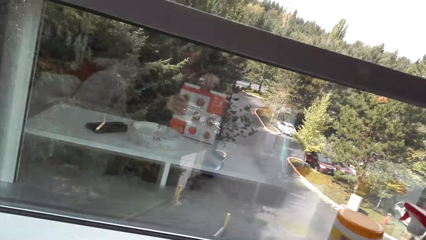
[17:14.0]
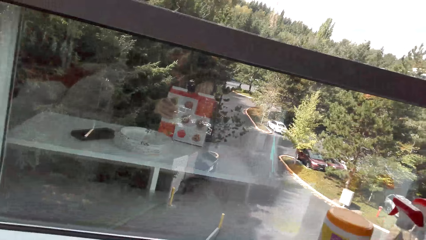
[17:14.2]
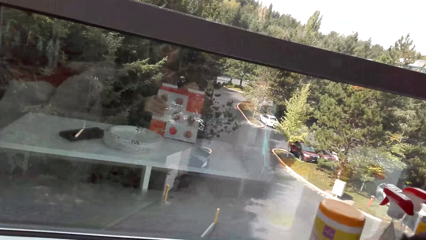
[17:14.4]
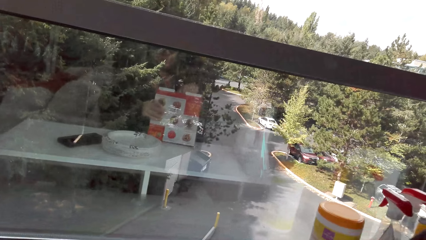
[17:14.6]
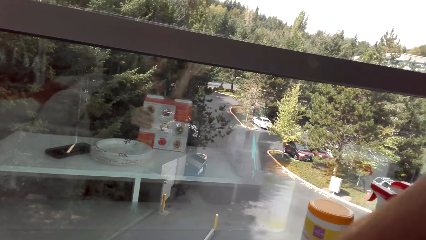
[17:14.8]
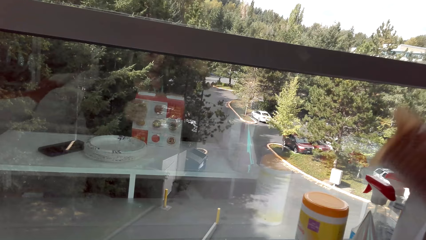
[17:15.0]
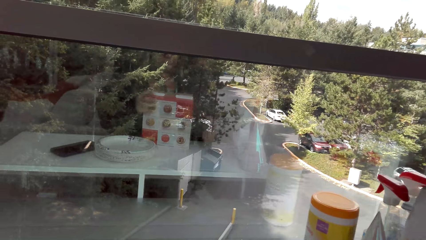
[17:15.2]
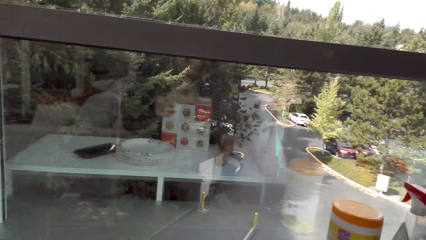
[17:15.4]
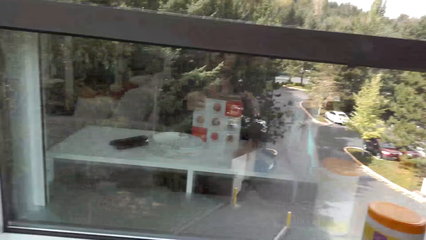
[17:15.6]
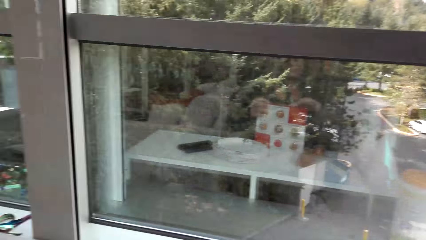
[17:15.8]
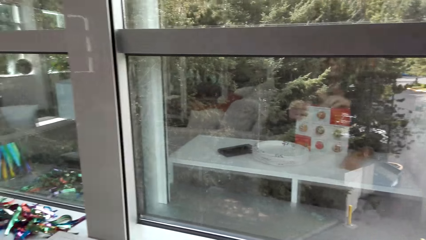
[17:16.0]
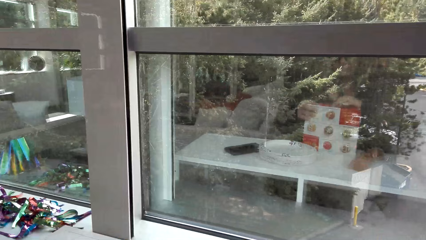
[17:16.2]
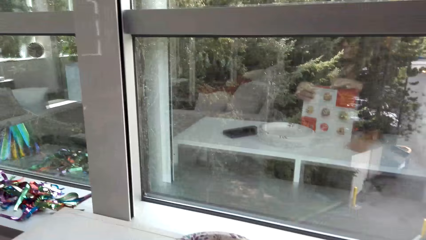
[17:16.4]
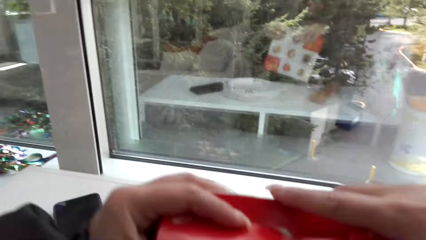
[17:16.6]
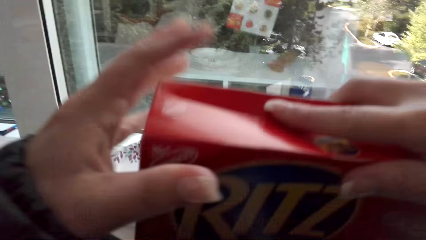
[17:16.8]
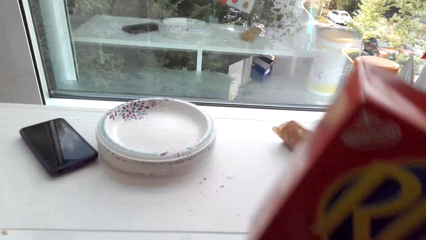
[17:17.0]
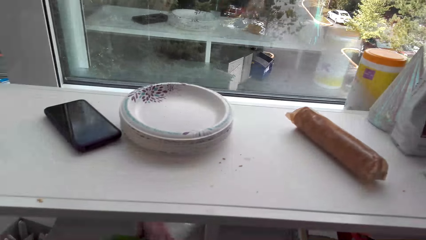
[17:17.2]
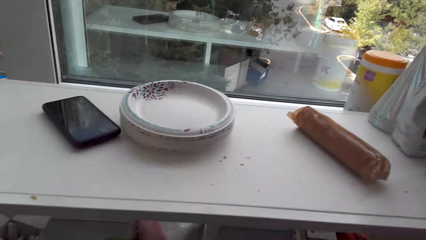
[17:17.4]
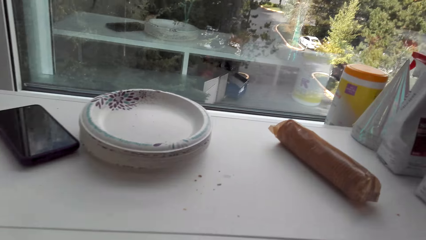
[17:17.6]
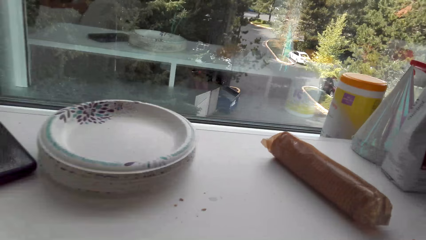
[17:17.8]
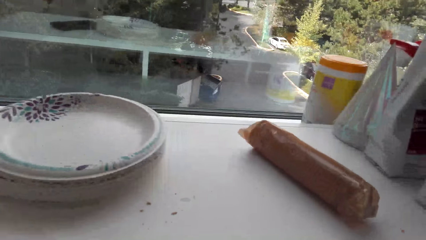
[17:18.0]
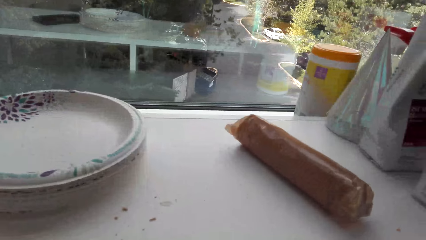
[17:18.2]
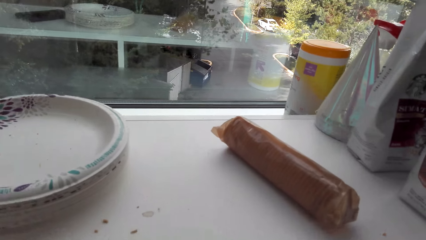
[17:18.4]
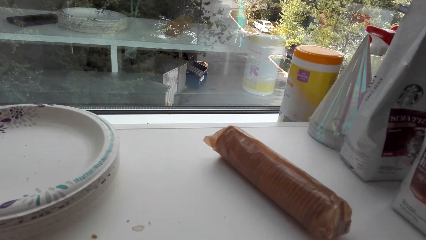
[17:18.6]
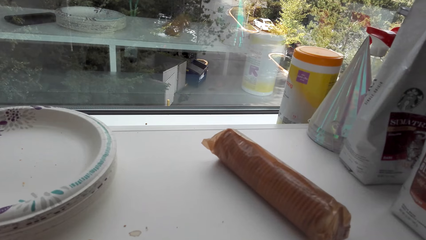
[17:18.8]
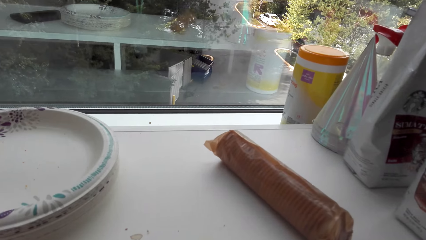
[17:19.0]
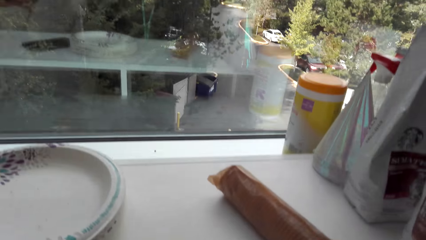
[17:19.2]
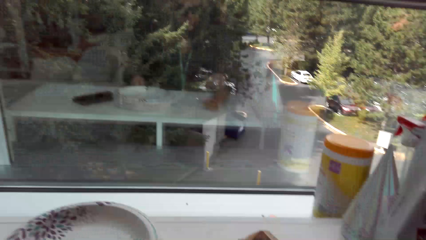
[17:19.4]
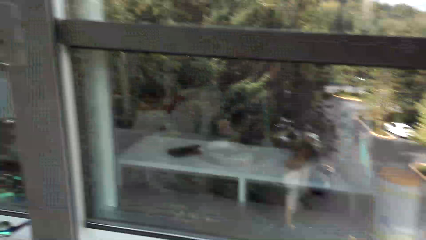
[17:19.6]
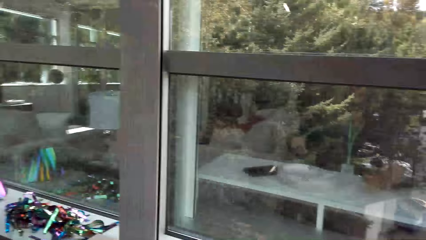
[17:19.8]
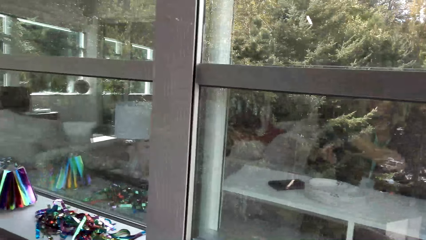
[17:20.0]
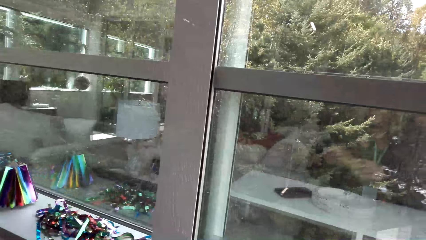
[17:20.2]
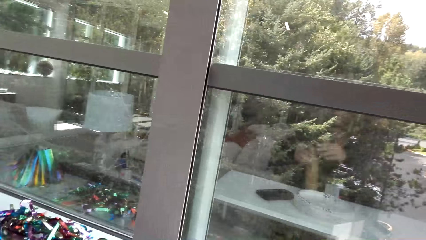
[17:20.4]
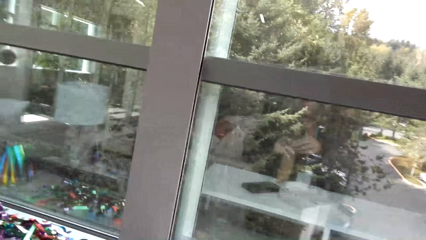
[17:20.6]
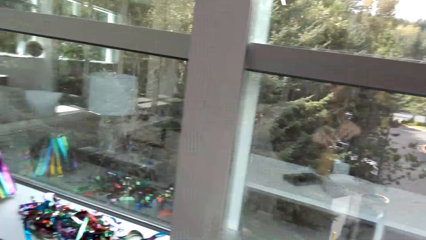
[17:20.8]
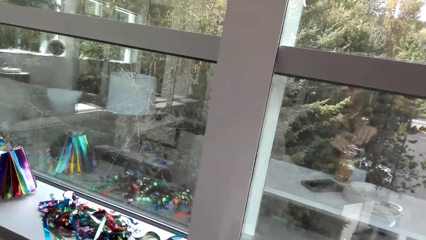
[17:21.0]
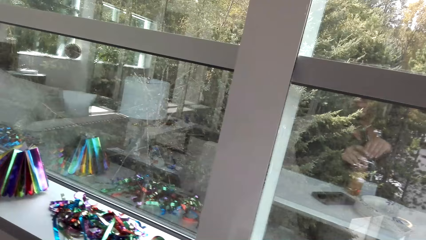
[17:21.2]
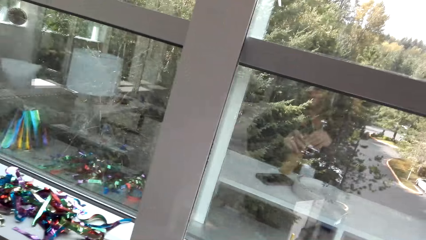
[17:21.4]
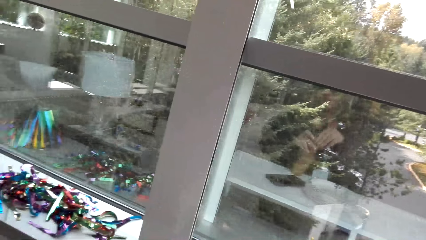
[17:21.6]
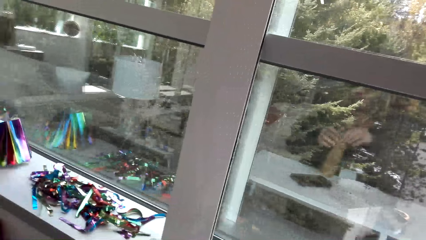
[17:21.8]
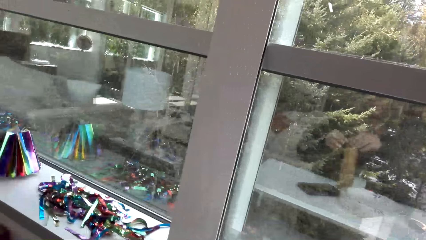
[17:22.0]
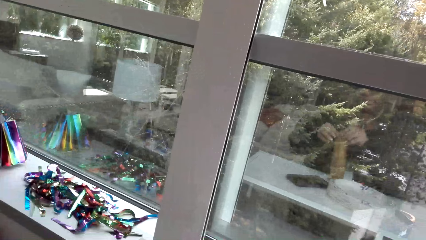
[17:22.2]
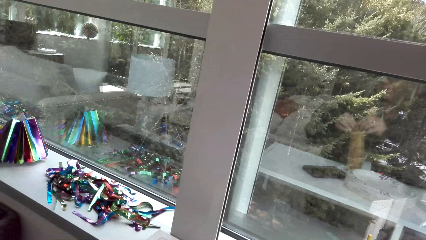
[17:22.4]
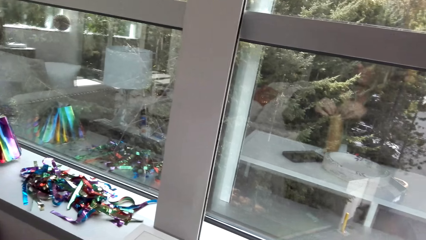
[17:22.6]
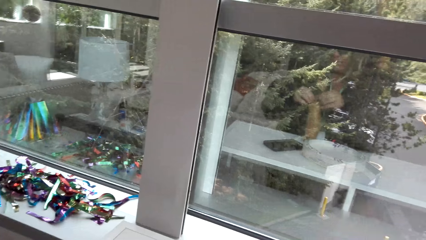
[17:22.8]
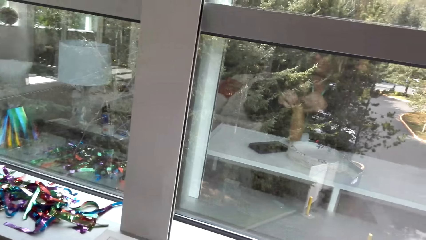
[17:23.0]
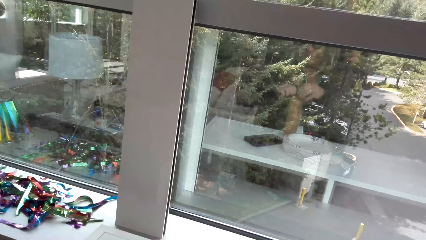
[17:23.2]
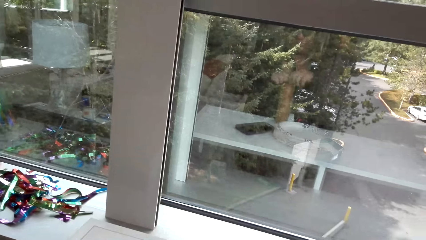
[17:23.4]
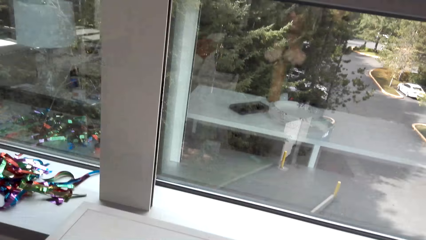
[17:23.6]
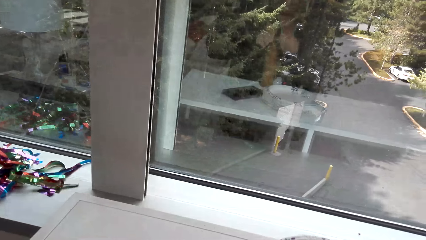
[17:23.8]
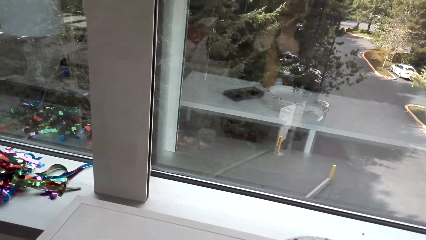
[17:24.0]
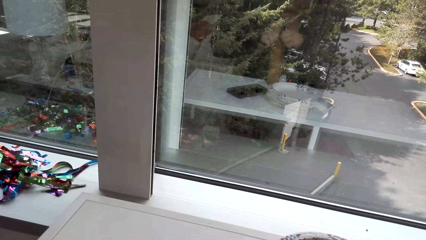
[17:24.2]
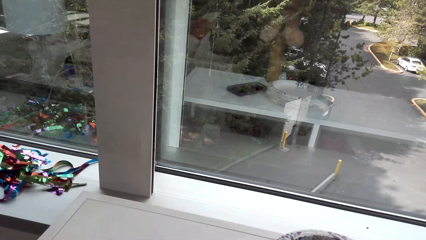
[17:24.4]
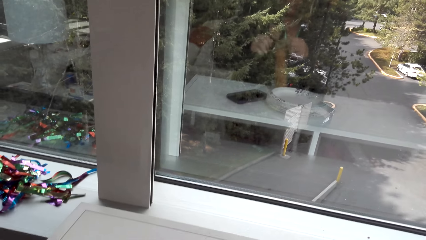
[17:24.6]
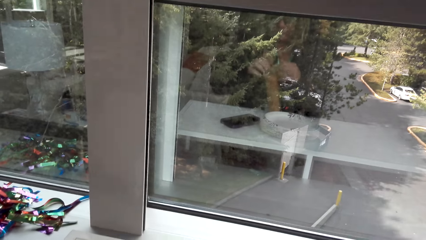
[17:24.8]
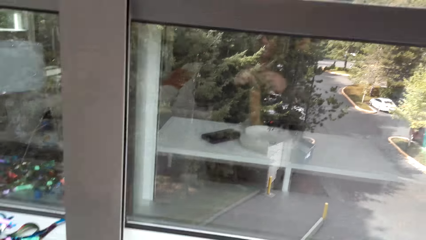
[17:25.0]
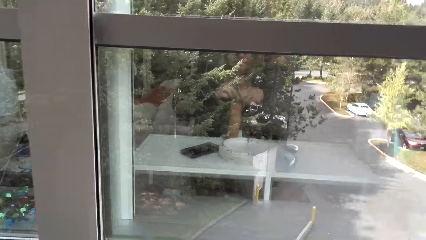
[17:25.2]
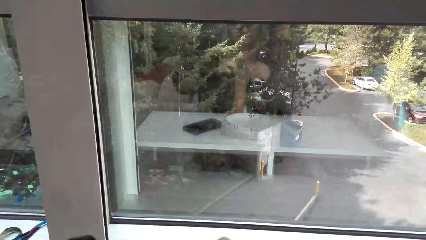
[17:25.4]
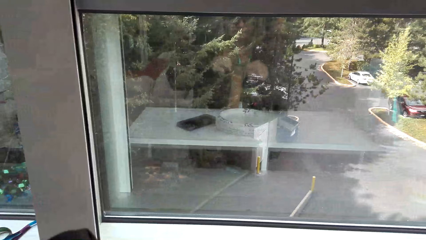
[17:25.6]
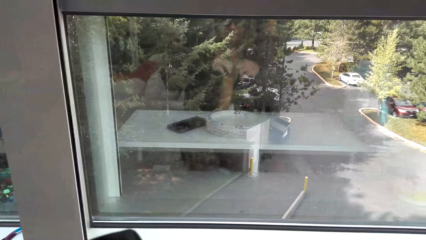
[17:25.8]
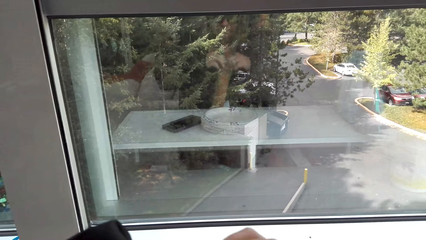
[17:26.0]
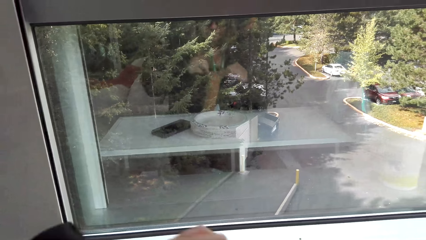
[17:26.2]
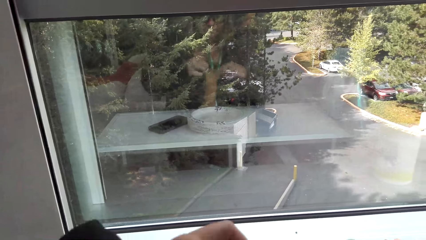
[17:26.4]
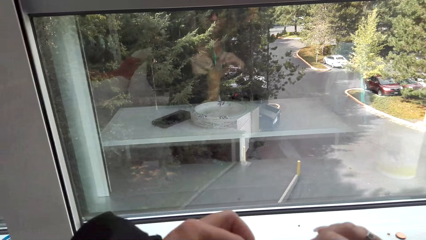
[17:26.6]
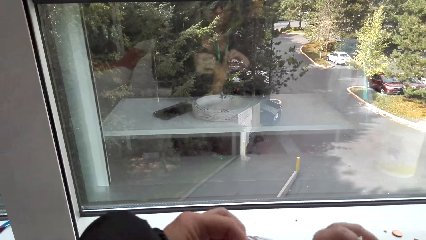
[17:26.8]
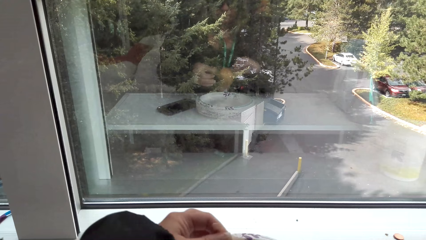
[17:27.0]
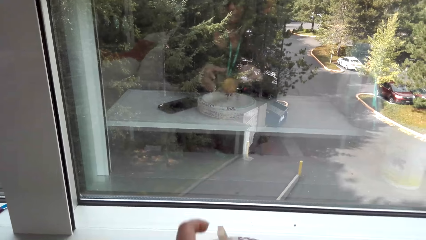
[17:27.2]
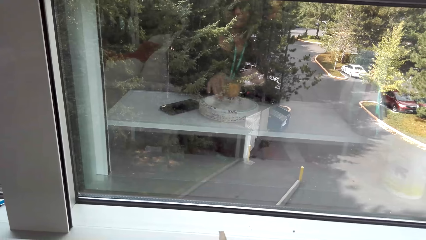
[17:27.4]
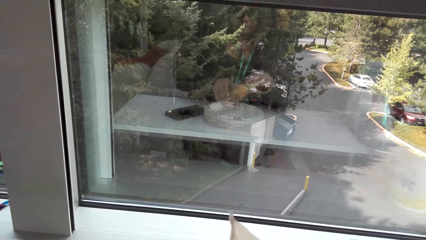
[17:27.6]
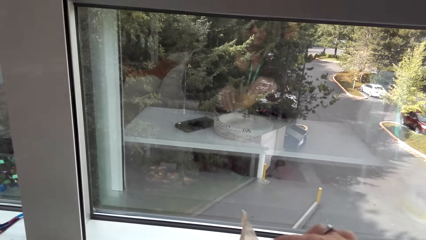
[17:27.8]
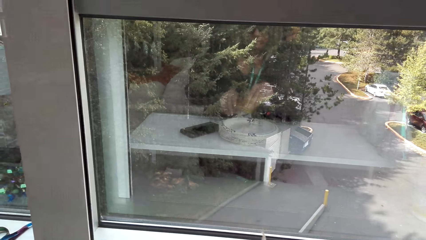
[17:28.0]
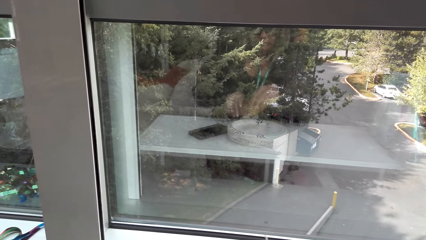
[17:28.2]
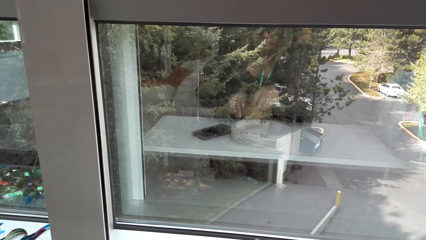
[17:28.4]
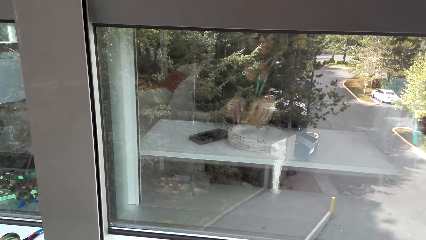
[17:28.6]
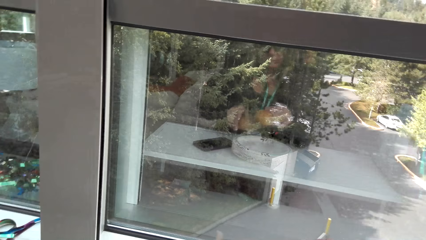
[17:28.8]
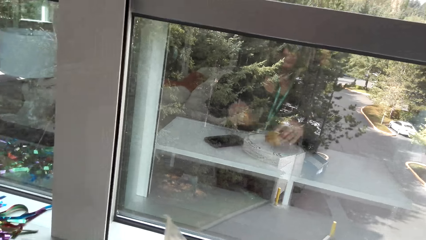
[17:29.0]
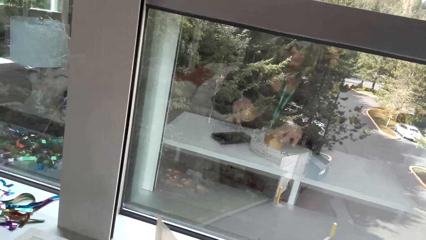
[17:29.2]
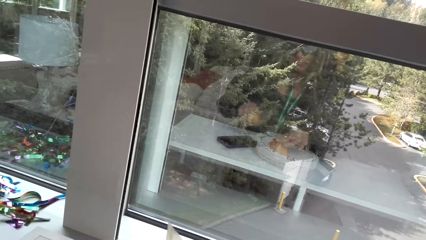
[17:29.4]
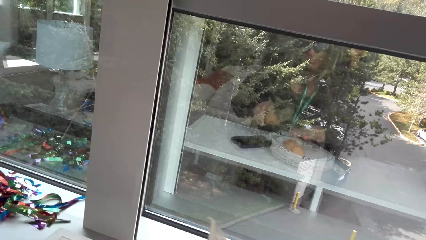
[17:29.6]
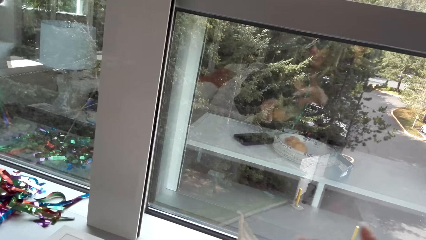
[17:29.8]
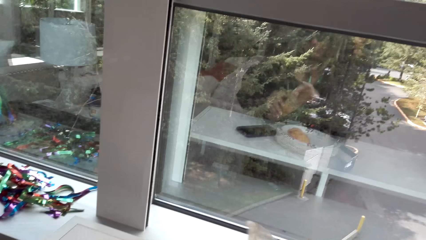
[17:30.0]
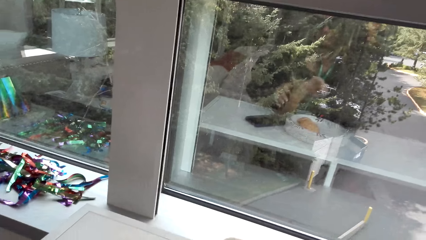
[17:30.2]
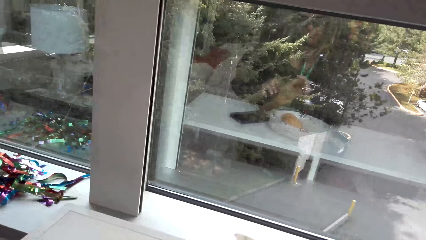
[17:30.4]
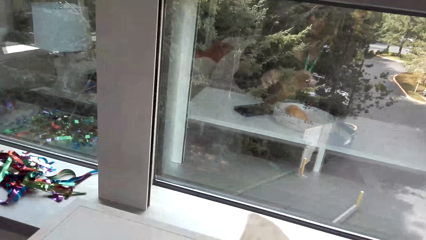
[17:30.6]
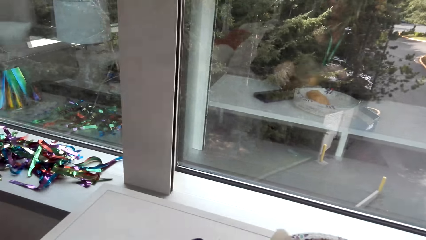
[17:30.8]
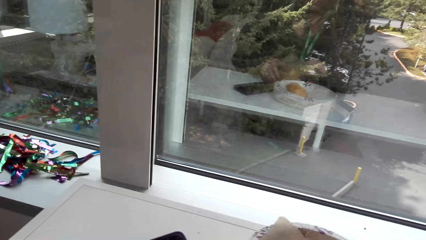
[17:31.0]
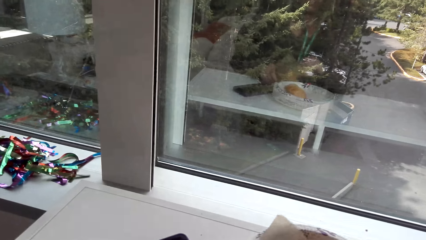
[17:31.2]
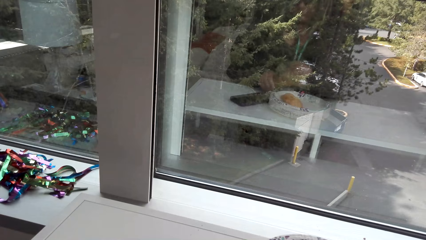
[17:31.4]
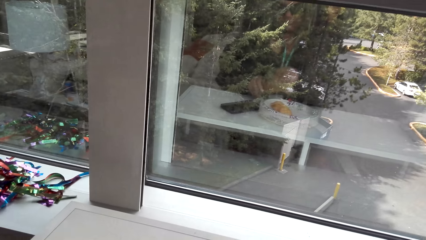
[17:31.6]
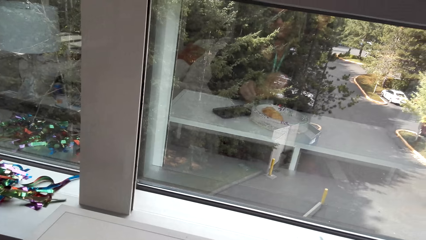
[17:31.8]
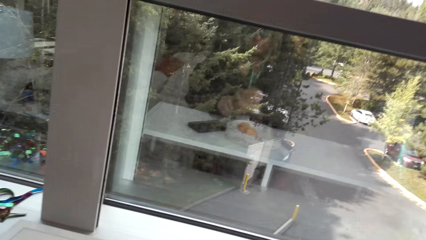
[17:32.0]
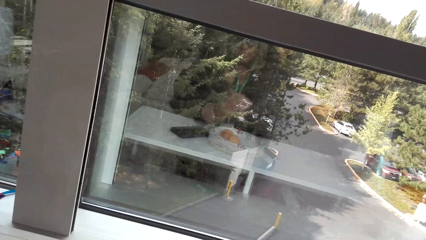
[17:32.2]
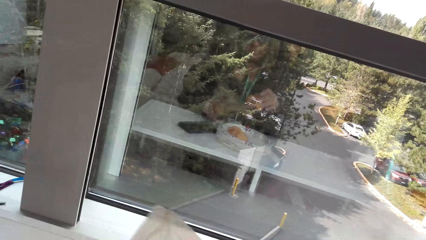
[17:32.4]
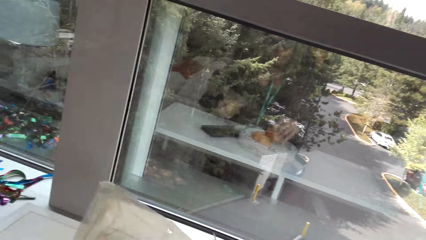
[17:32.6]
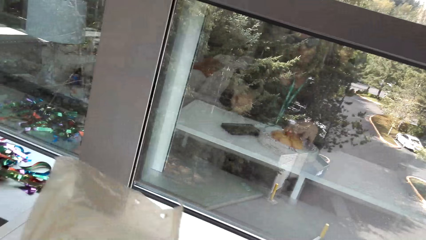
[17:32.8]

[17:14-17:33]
The camera wearer takes out a packet of biscuits. They place down the packet of biscuits in the plate. They put the box of biscuits in the drawer. They take the packet of biscuits. They rip the packet of biscuits. They put the biscuits in the plate.
